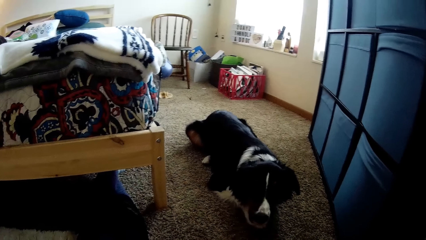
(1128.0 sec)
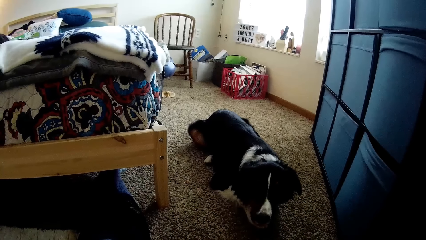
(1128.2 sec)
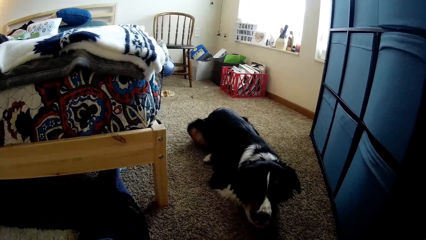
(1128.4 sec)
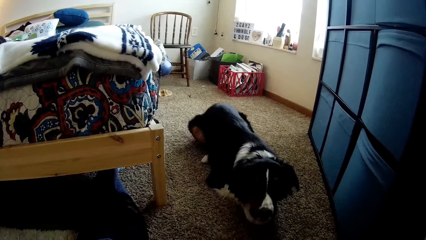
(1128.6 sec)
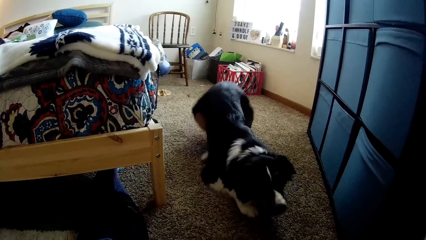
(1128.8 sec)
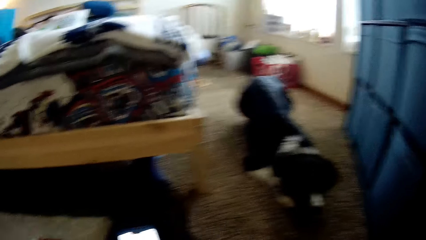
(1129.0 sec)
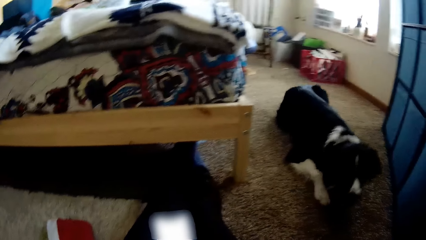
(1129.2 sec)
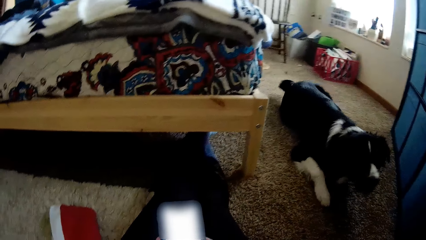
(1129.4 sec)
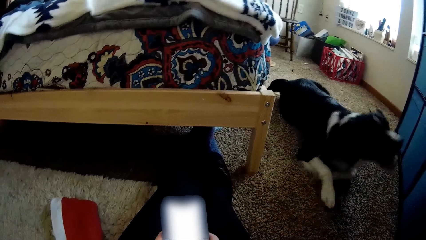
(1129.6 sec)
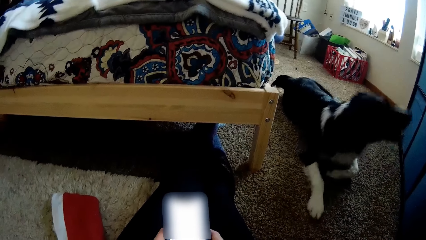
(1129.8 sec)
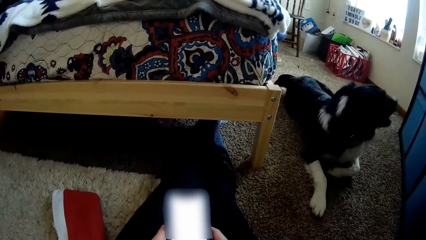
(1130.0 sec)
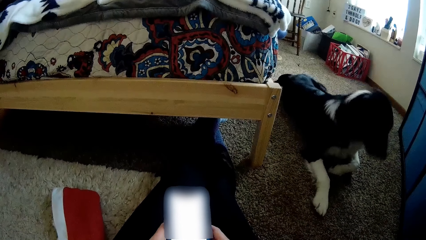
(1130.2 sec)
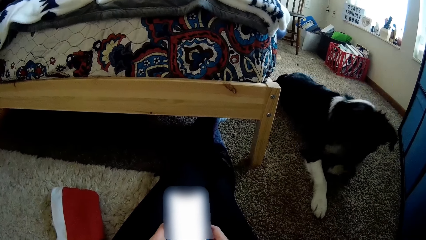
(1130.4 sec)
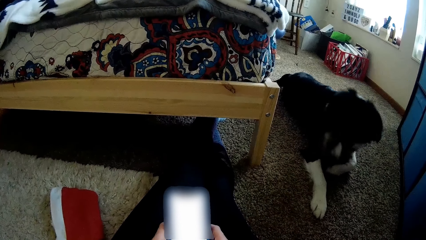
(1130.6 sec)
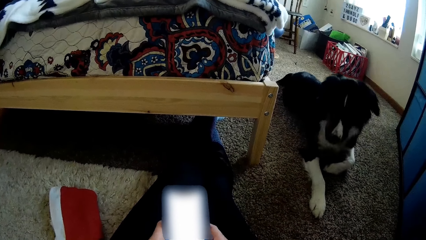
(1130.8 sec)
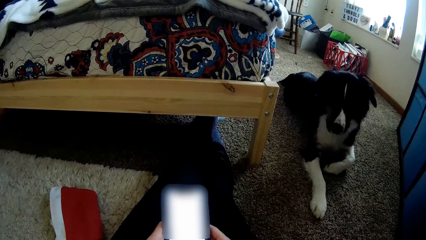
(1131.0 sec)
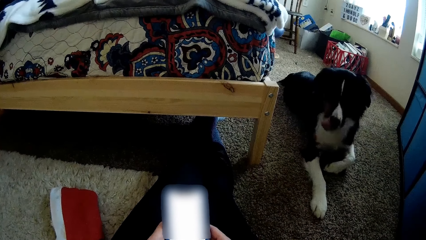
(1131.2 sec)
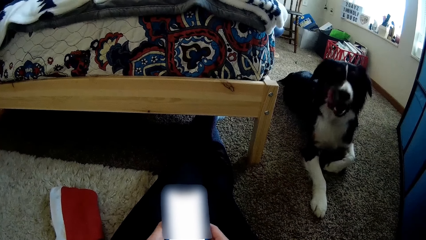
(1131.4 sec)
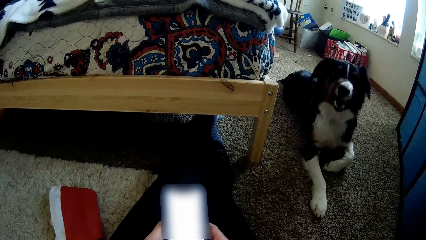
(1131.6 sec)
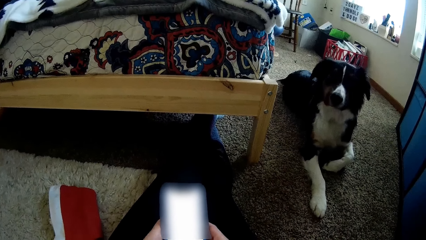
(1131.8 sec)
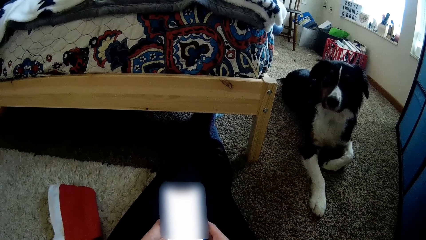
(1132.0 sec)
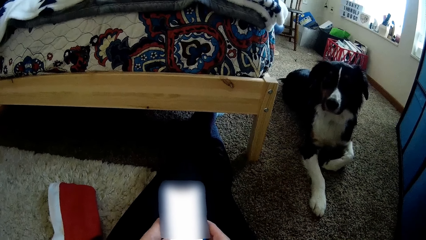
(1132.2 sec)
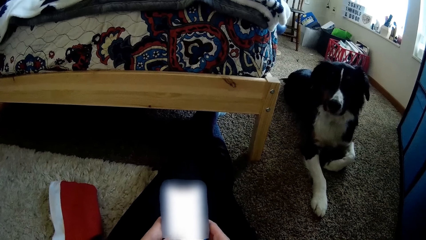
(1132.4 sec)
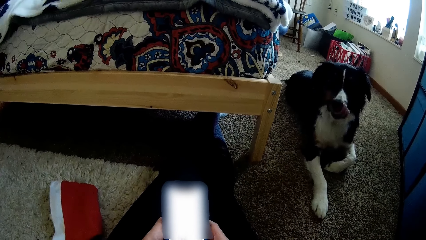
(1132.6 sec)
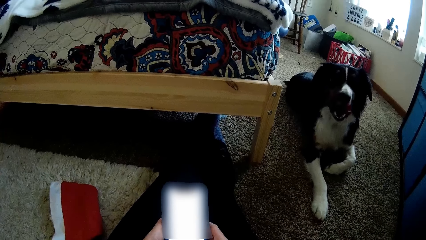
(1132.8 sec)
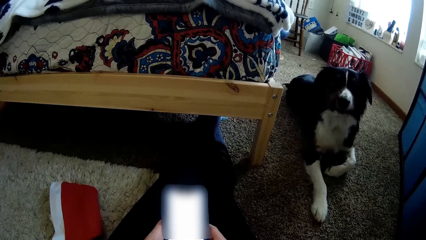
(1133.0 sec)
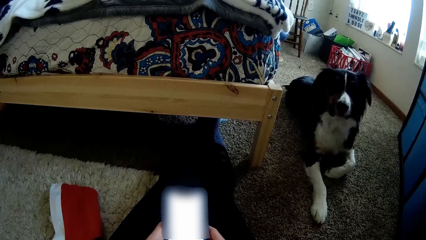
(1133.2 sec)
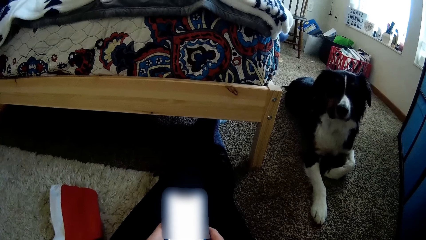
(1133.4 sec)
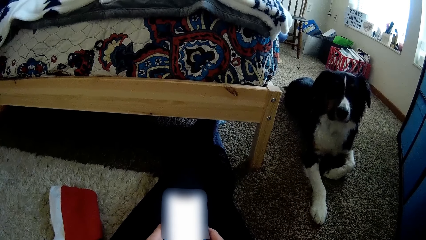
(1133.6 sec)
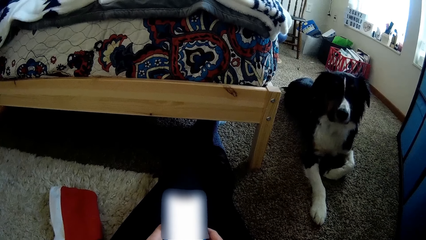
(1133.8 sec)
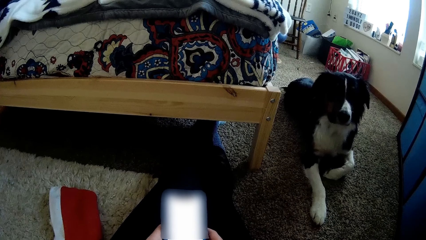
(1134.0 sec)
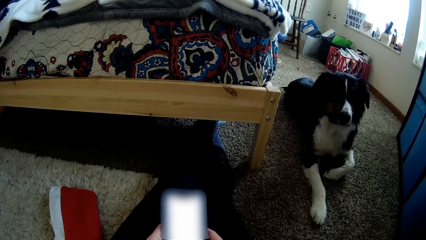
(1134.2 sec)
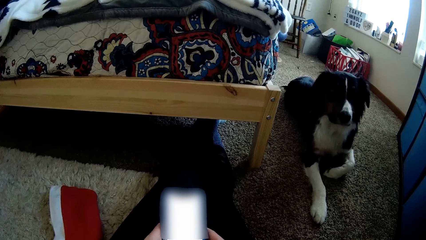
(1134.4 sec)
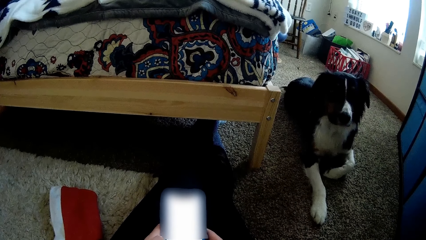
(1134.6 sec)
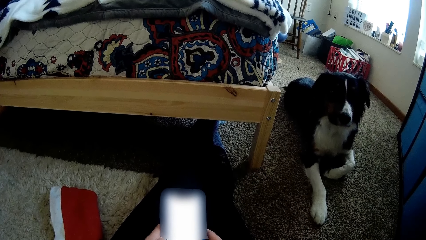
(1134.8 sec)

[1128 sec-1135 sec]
A dog squats on the floor.

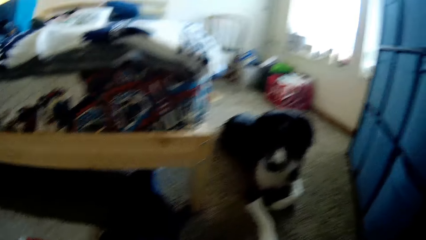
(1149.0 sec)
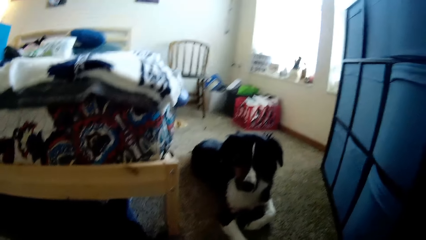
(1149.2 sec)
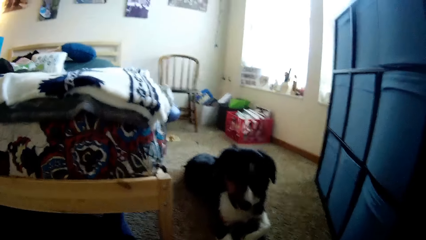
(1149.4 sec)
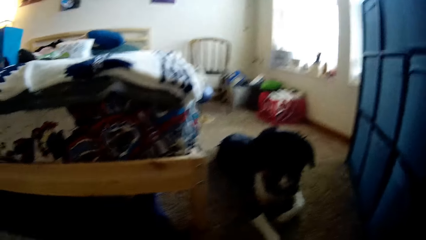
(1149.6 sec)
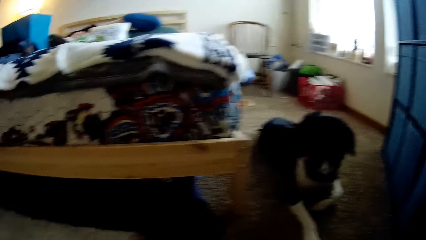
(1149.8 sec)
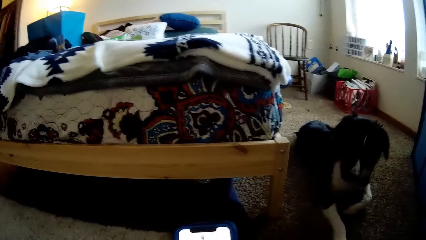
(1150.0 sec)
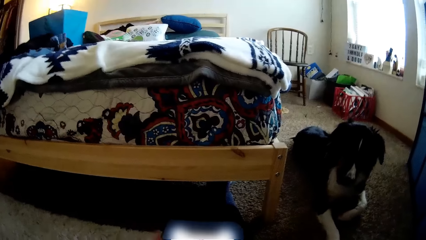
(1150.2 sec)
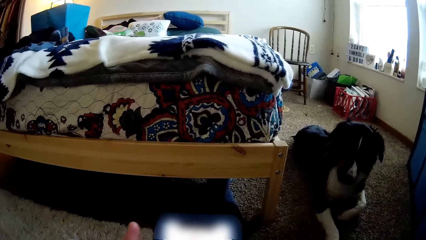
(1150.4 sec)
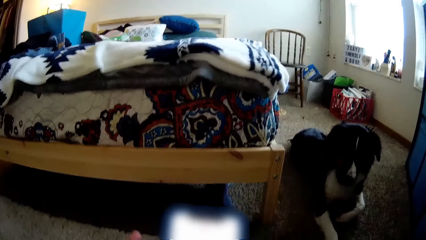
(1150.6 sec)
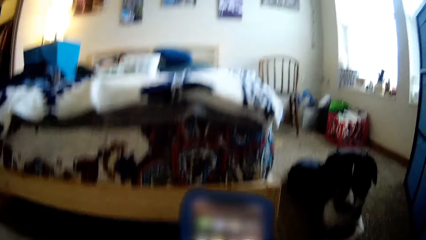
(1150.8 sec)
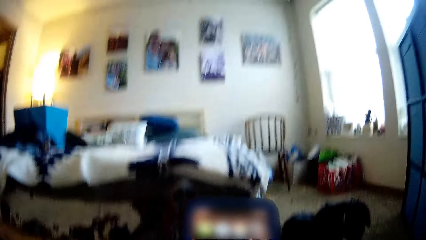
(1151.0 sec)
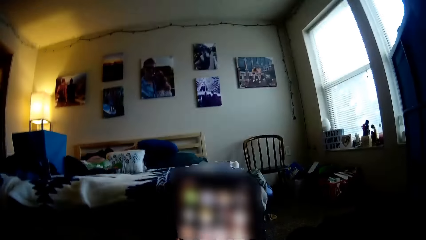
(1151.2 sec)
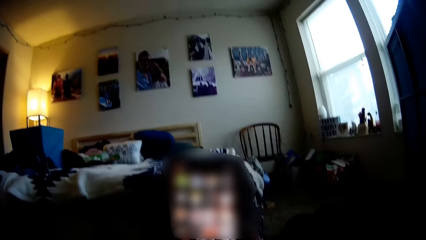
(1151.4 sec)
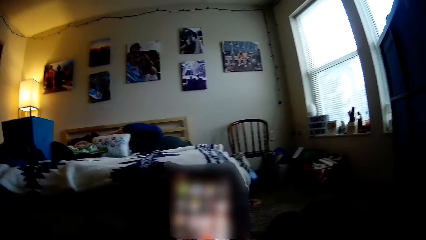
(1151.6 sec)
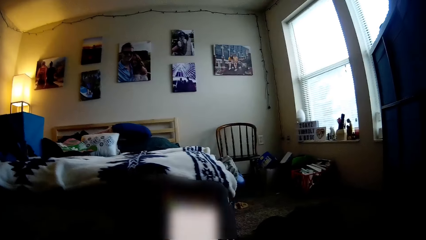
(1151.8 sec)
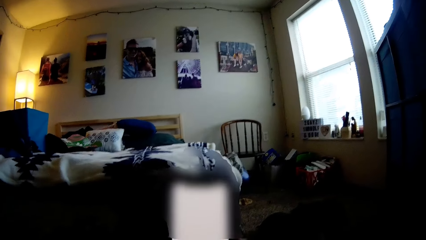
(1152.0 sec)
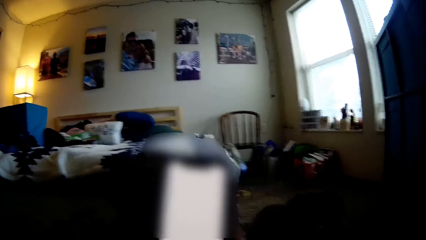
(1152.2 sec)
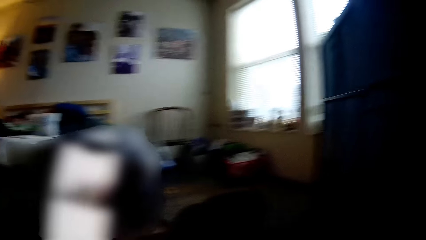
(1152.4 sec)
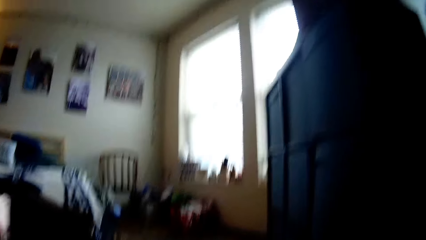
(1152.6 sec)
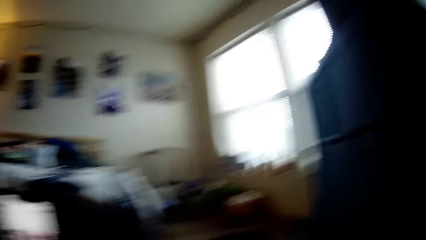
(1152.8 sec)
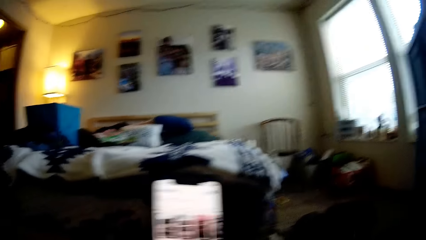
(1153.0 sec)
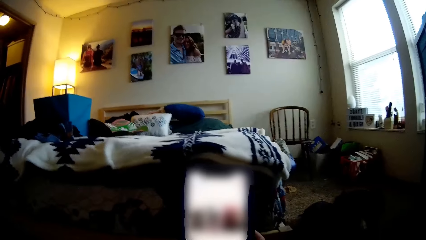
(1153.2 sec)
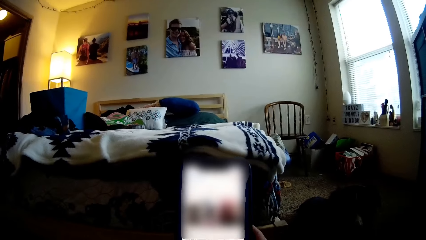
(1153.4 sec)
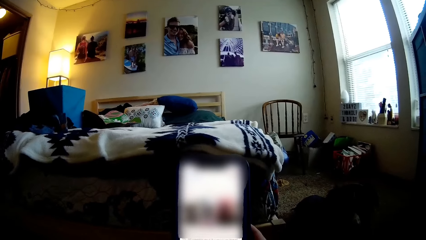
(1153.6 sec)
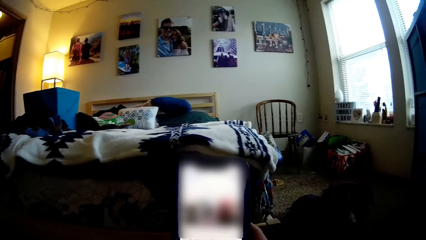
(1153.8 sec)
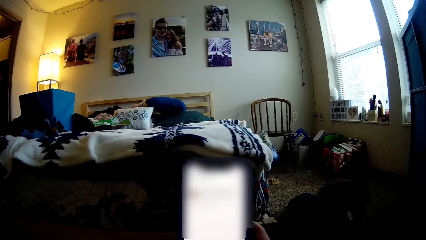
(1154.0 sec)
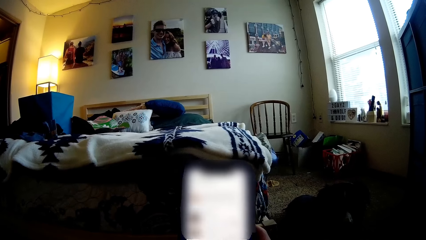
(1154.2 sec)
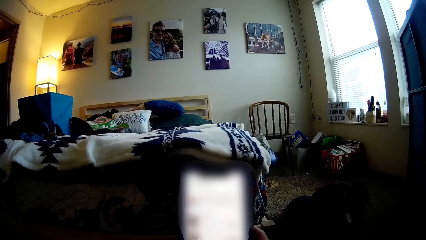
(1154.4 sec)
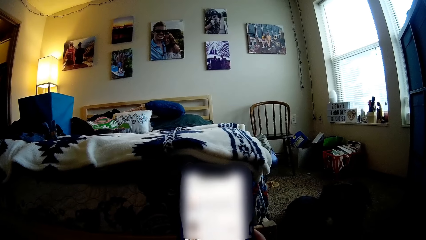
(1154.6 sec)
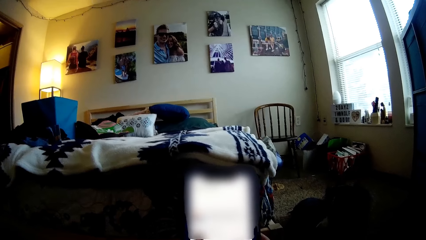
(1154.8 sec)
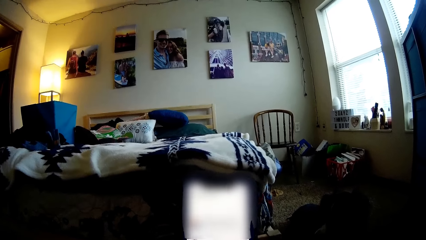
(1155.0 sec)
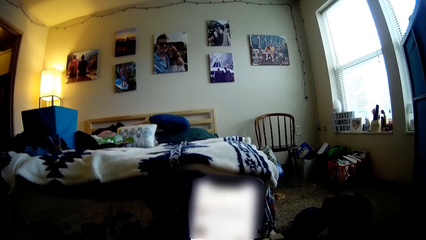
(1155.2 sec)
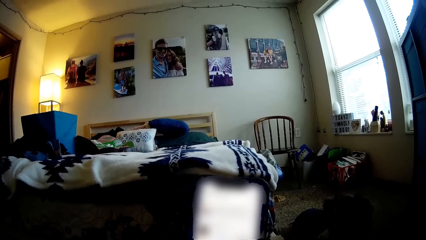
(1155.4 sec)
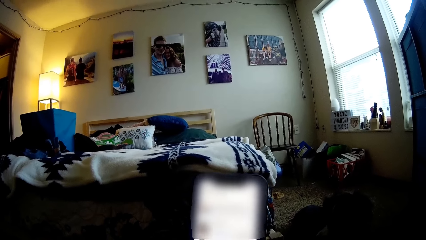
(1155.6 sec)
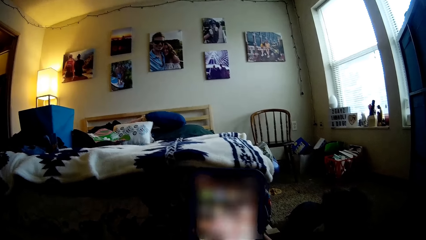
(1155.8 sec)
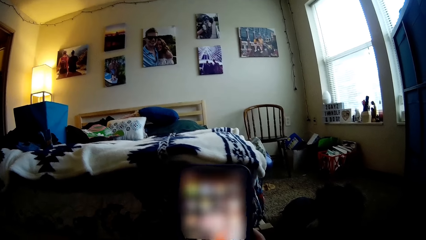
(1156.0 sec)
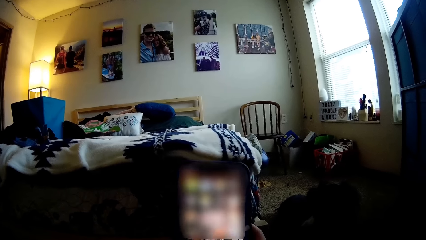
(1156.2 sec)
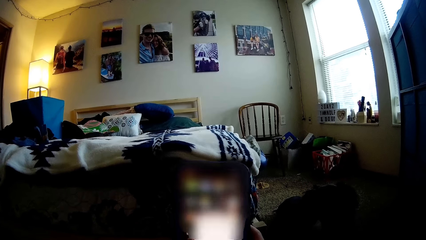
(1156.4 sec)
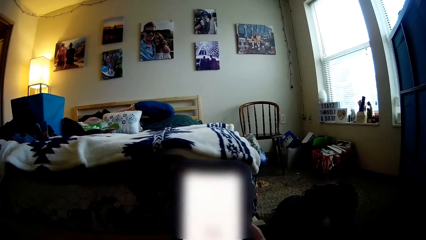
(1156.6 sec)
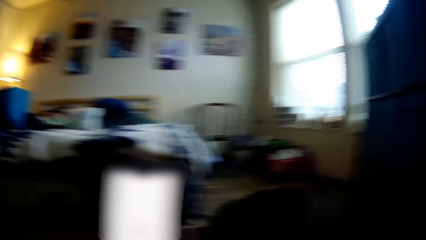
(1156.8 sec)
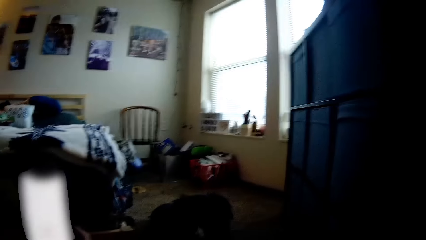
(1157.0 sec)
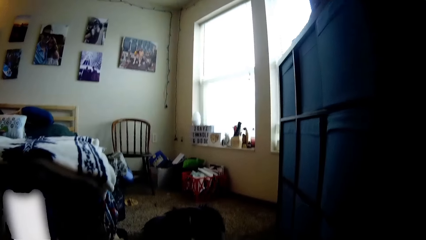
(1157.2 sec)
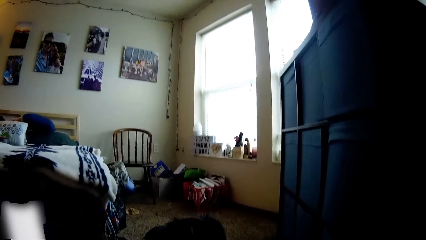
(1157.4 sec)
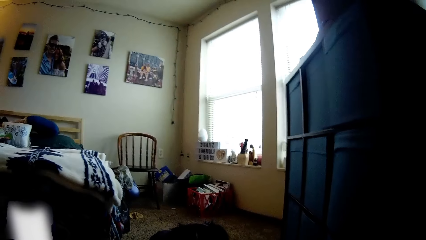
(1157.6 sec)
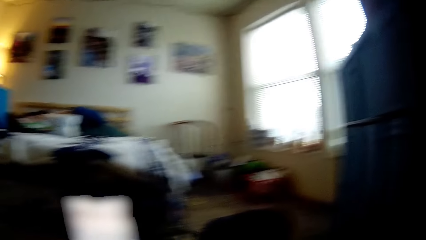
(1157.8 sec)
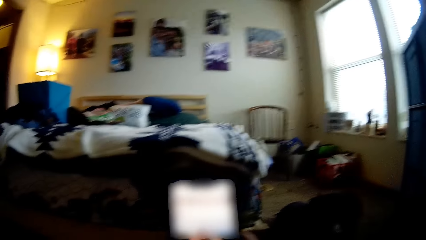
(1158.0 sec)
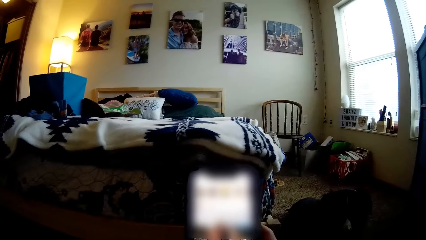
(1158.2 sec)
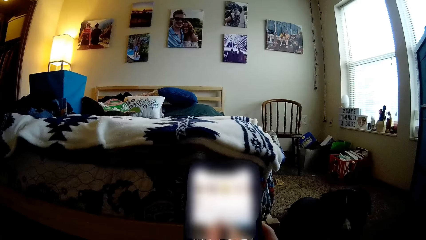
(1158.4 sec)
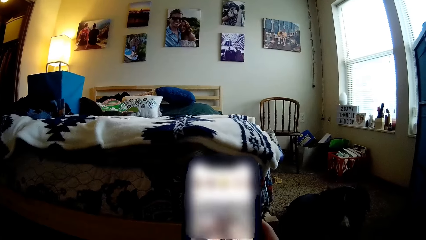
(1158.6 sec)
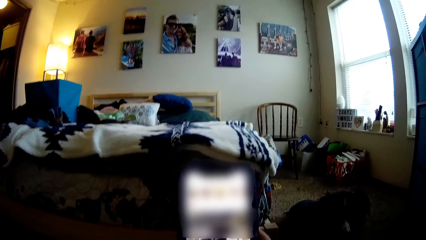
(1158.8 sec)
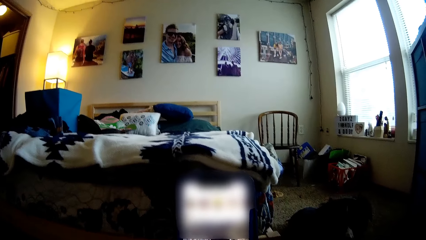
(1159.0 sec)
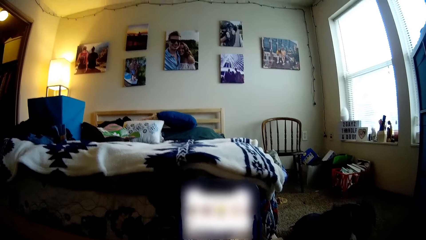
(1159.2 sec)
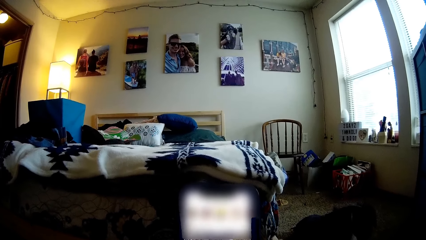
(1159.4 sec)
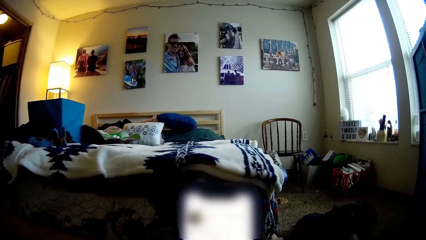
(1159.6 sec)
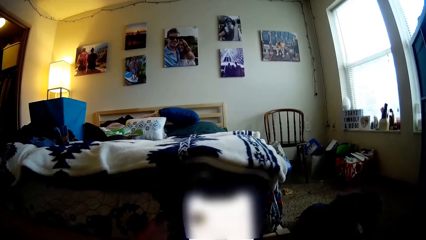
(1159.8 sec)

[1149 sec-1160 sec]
The camera wearer removes her left hand from the phone. She lifts up her phone with her right hand.
